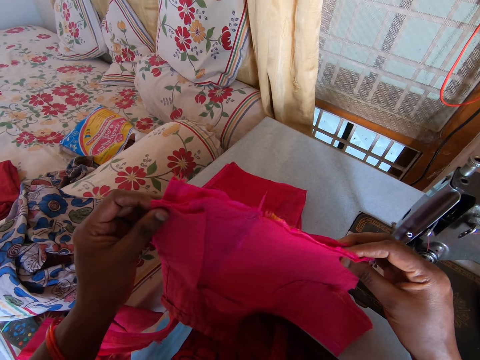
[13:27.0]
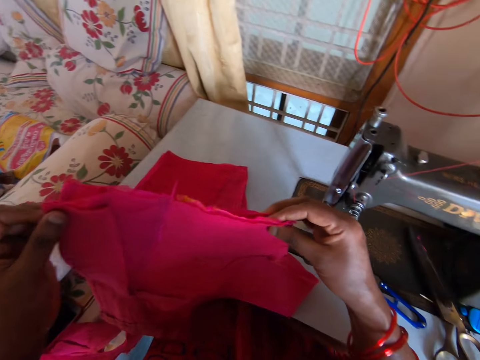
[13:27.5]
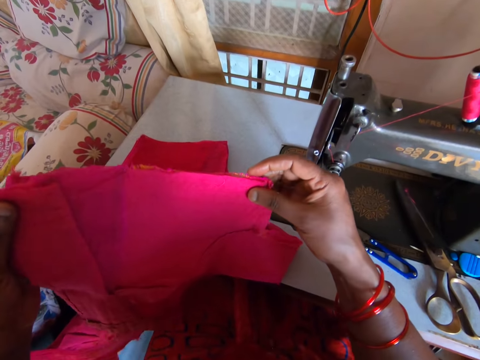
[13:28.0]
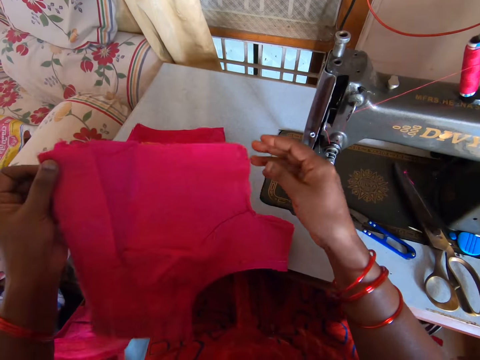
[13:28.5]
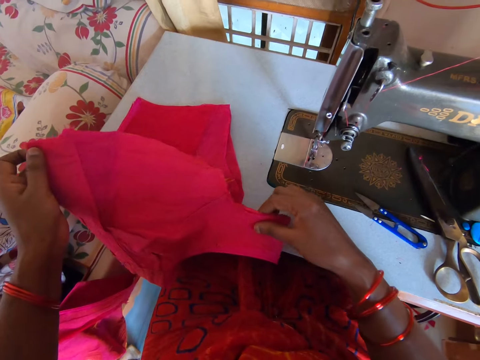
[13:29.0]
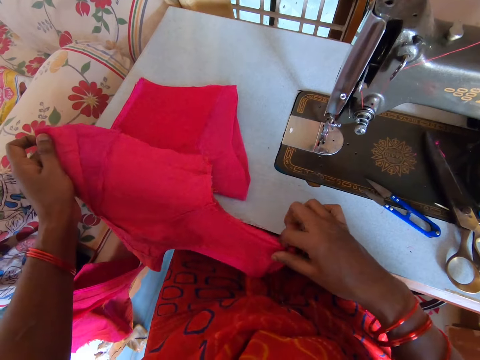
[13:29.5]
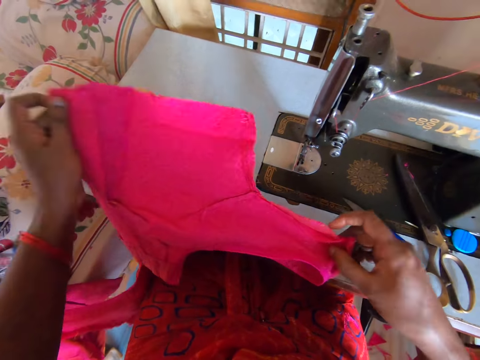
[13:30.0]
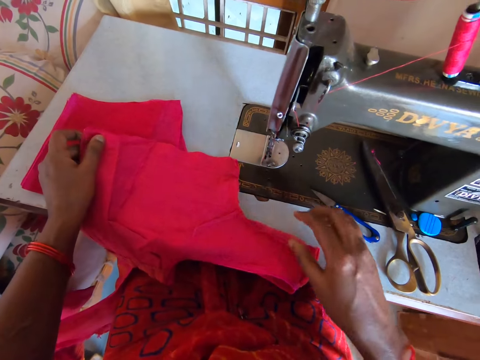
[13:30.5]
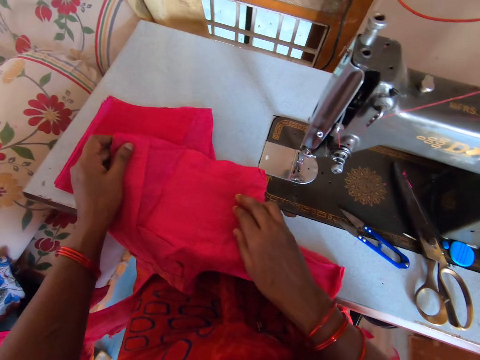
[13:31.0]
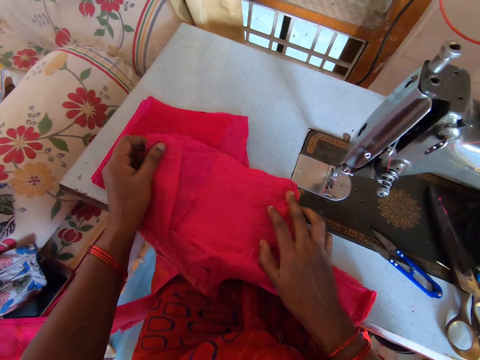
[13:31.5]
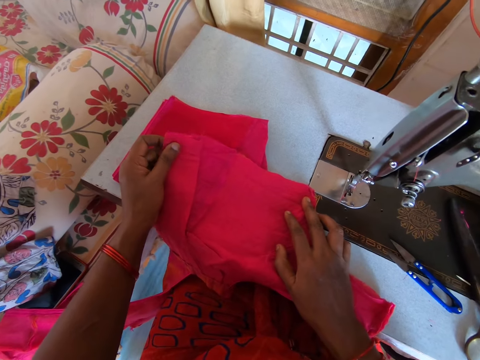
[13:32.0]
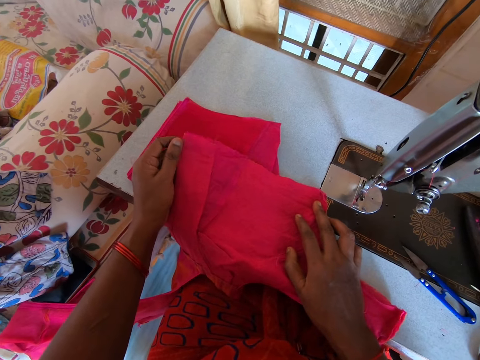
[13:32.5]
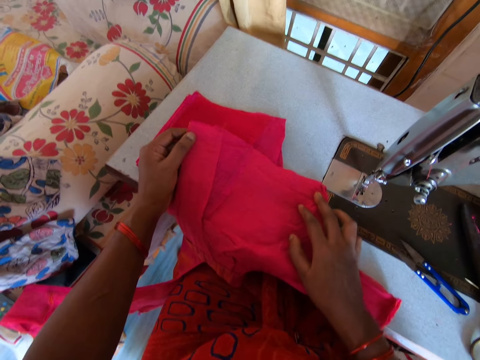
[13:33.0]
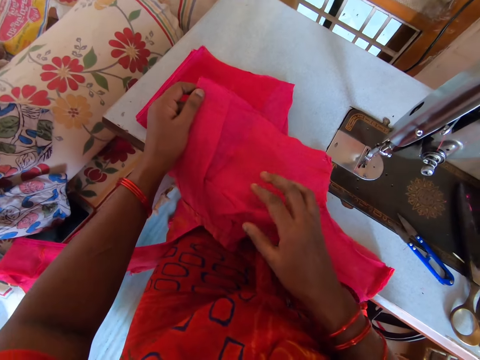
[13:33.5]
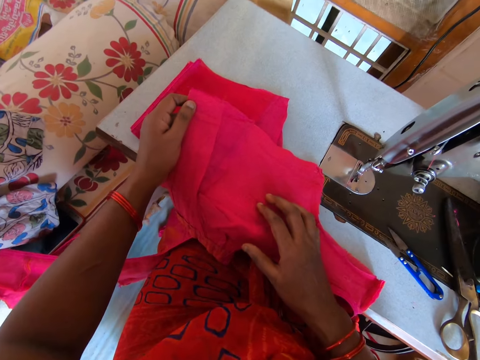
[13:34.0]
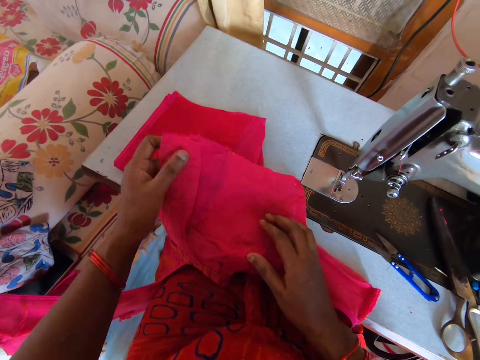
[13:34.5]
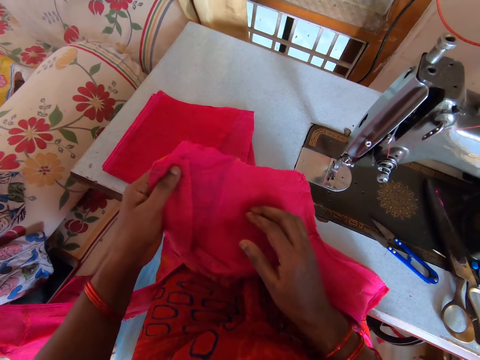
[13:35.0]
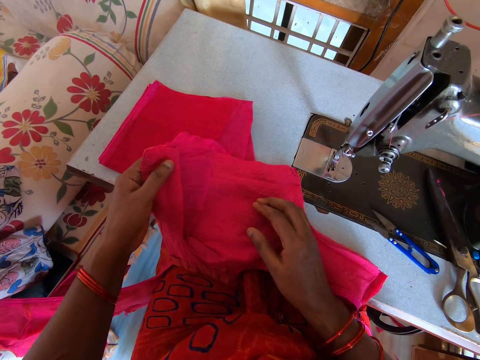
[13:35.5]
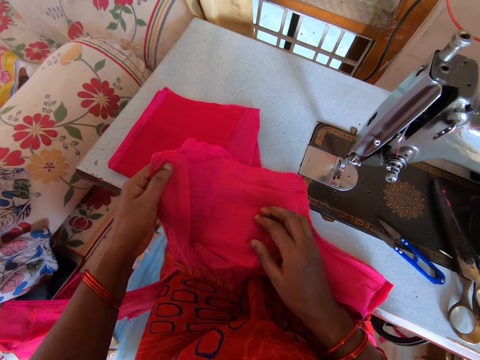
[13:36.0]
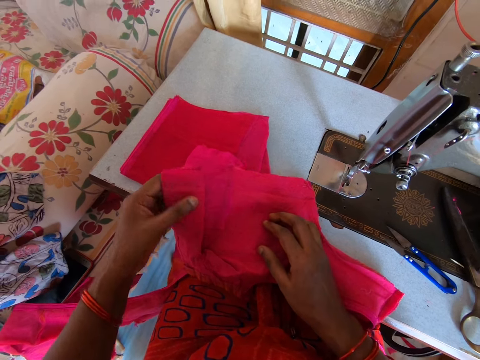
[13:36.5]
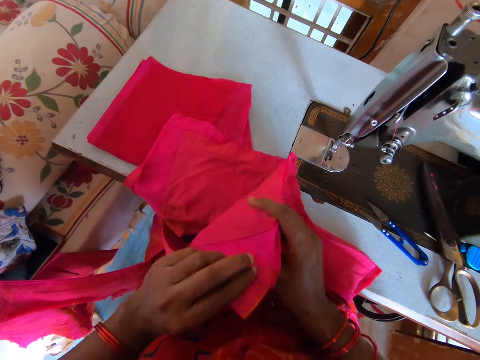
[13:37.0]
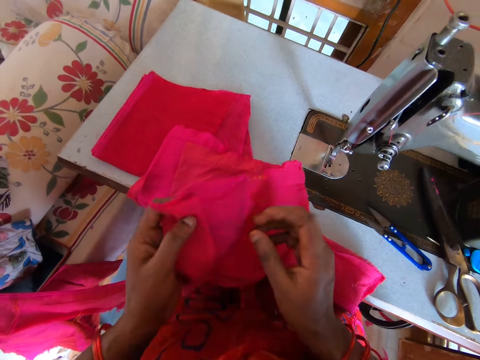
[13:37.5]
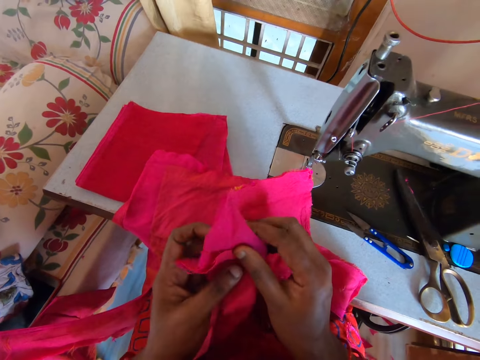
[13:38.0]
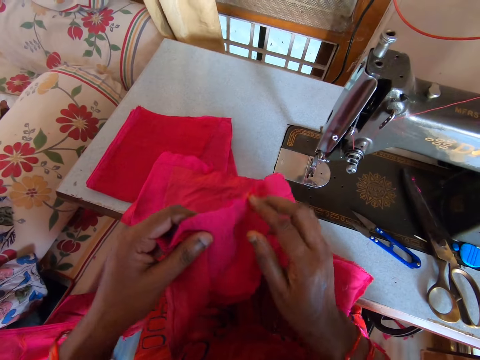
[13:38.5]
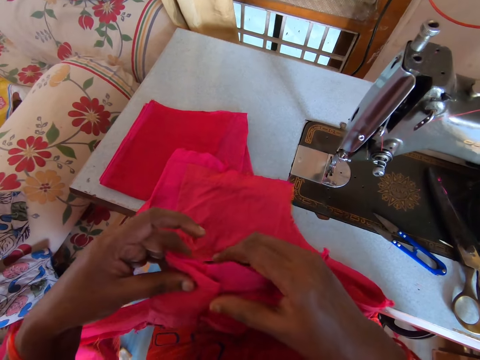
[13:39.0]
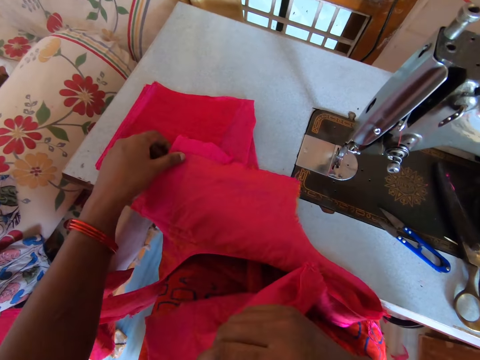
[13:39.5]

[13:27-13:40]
The camera wearer places the piece of cloth on the sewing table. They look at the piece of cloth.

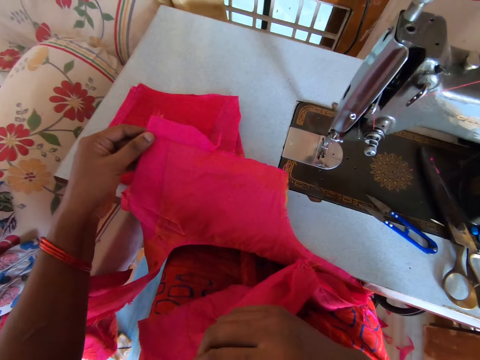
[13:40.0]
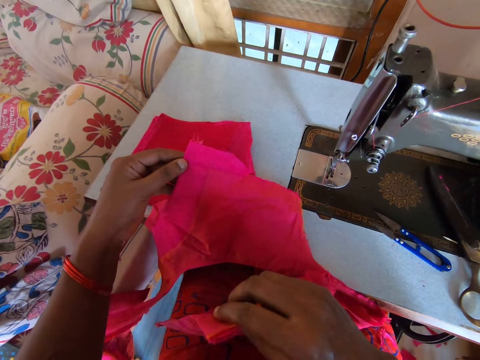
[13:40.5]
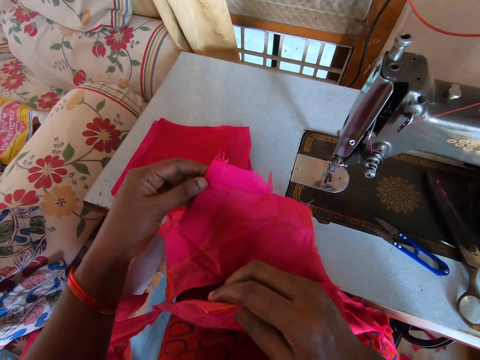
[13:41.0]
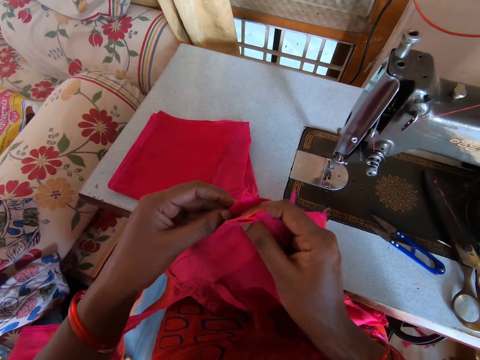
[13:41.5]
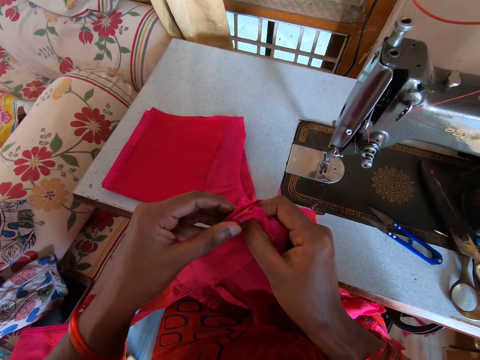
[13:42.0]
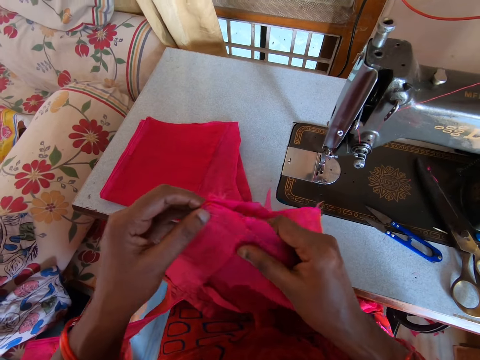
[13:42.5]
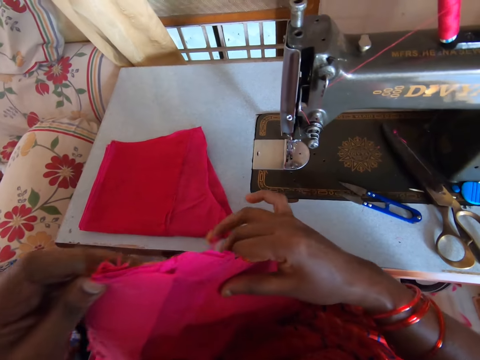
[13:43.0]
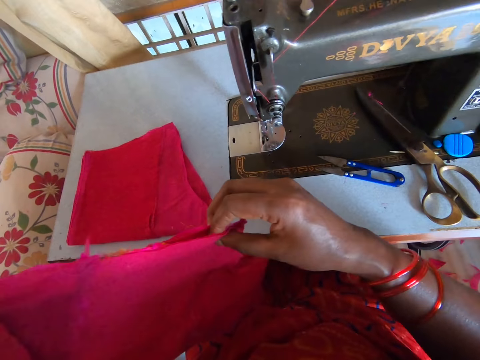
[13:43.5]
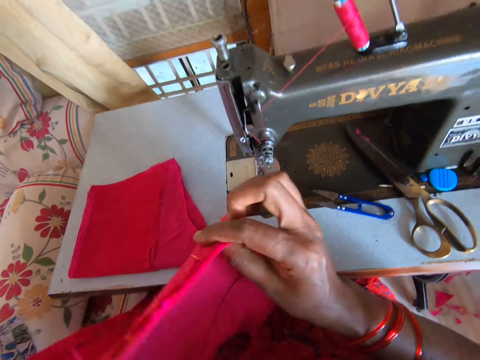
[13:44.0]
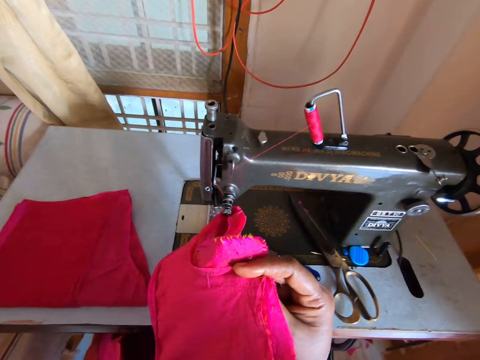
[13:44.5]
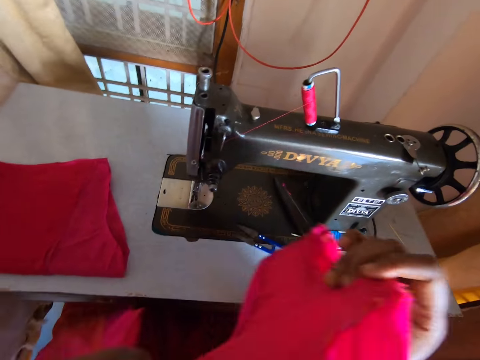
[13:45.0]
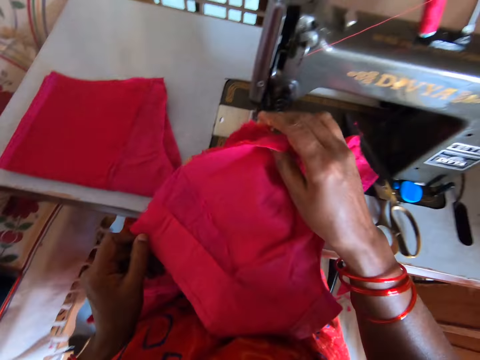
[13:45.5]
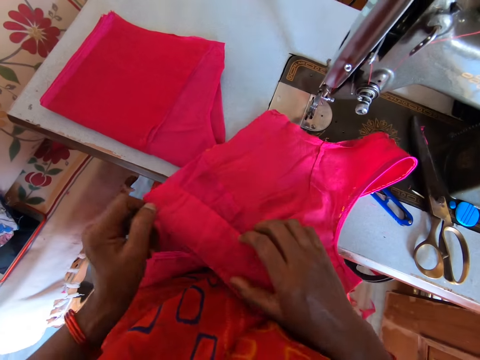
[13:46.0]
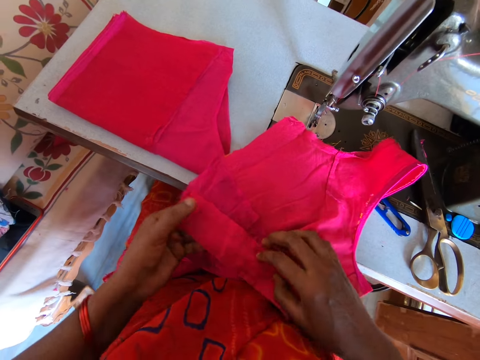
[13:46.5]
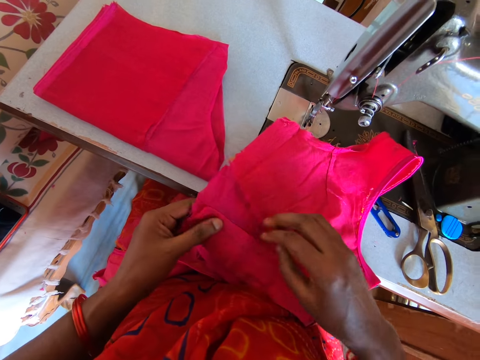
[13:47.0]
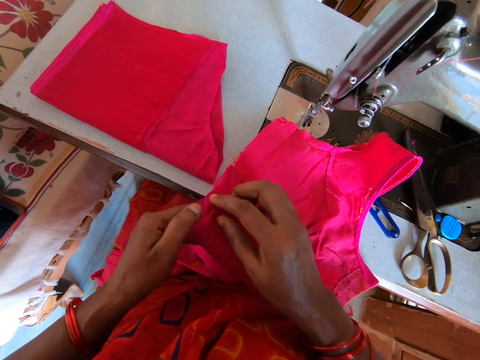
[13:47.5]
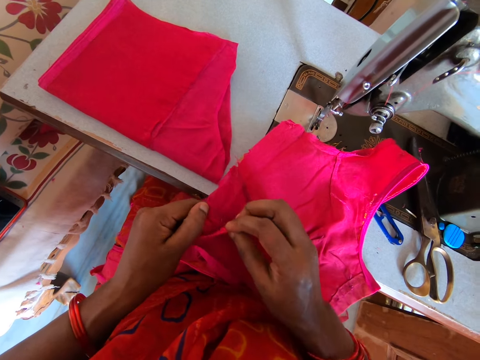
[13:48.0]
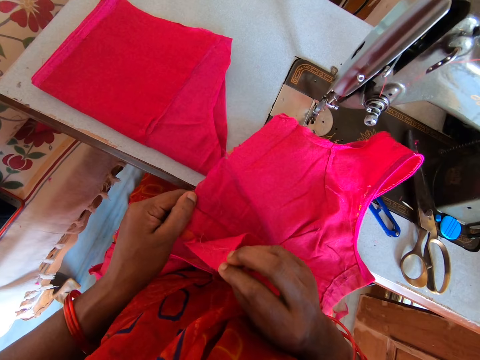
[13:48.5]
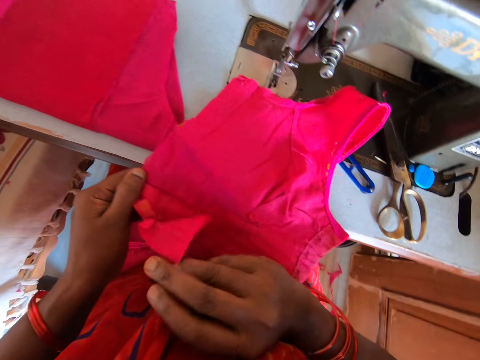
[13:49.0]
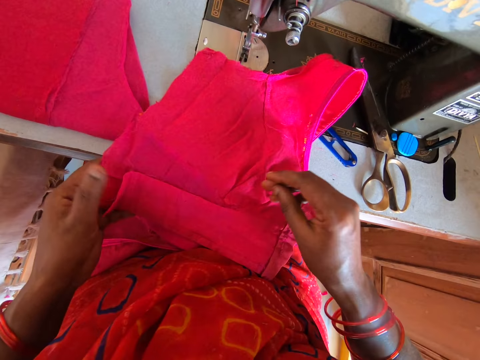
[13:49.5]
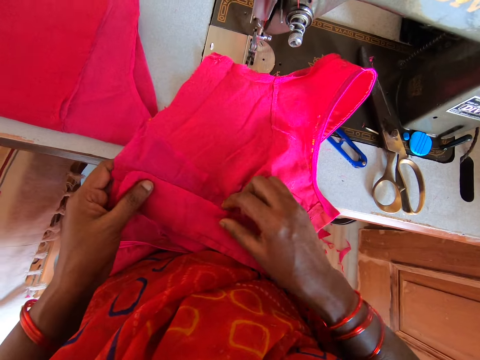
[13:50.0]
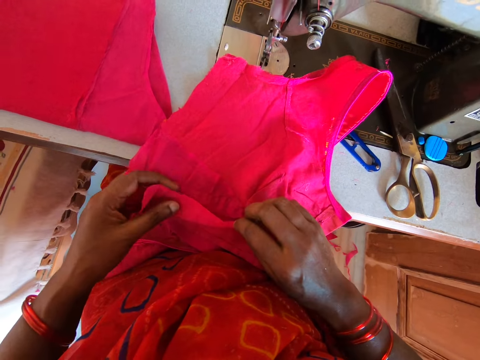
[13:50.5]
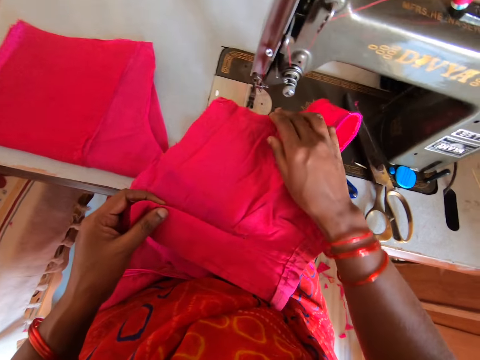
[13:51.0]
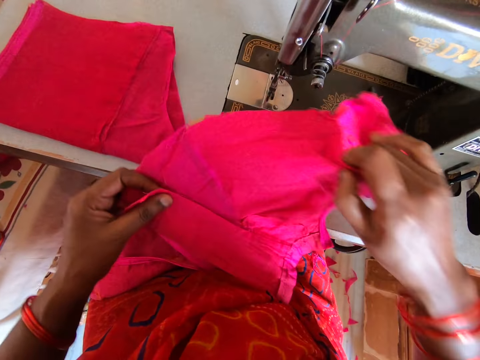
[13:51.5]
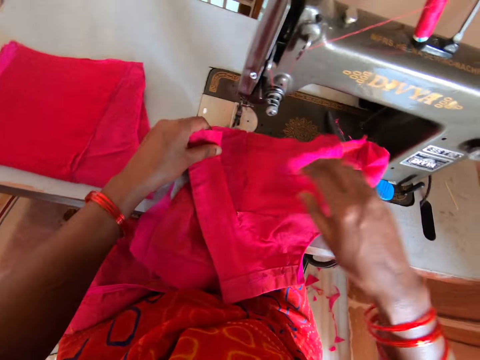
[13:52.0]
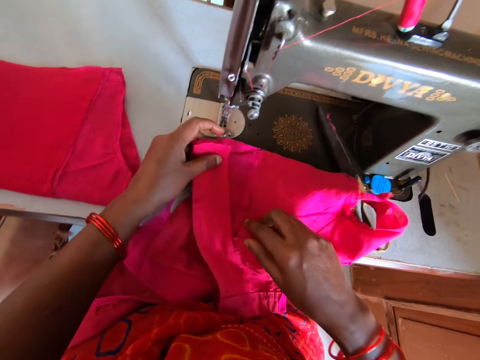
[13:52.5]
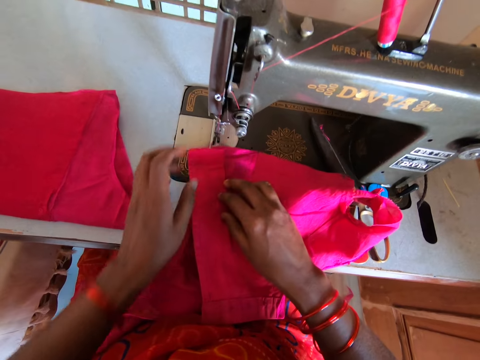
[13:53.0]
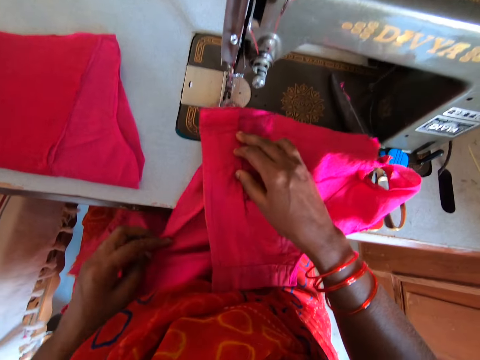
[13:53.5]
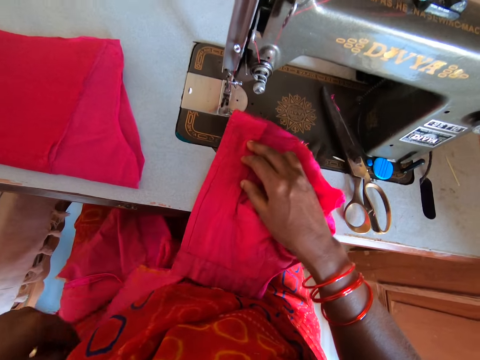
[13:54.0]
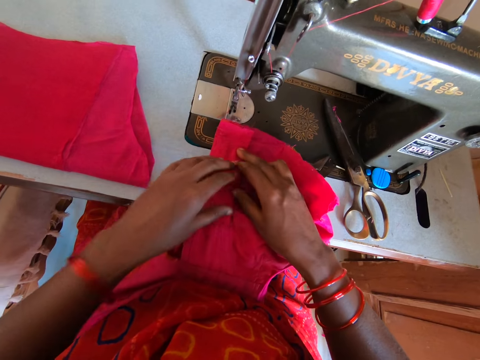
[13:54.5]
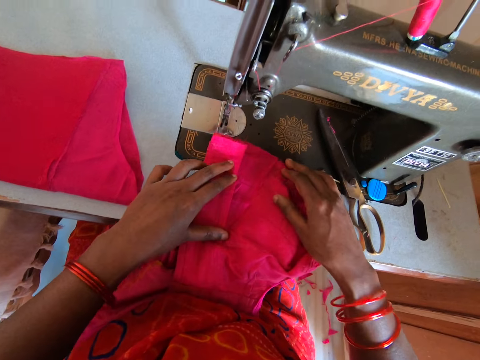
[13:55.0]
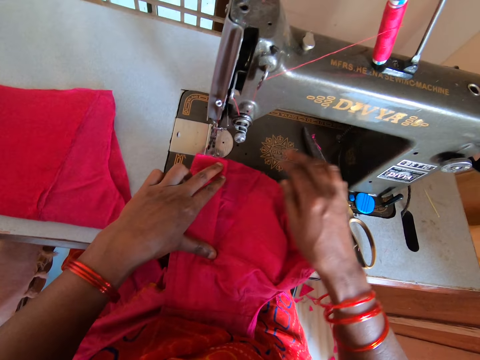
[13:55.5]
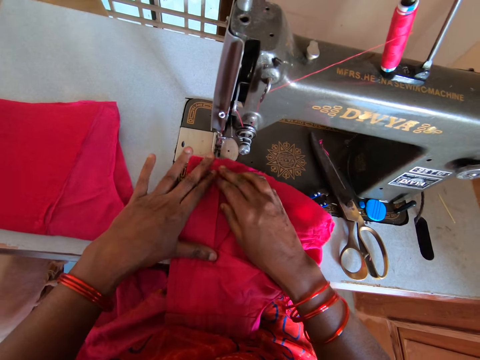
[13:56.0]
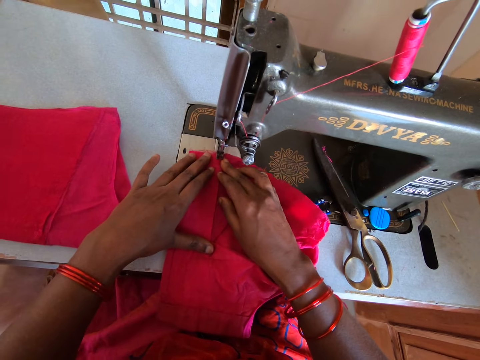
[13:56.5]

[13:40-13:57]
The camera wearer connects the pieces of cloth together. They place the piece of cloth on the sewing table. They look at the piece of cloth. They place the piece of cloth on the sewing machine.
